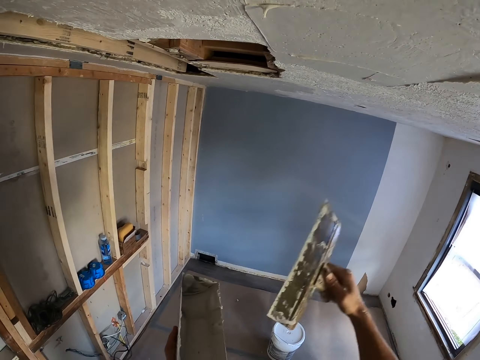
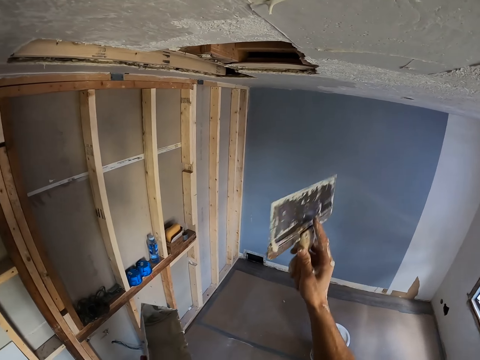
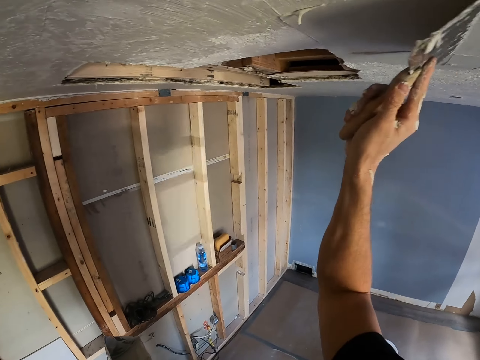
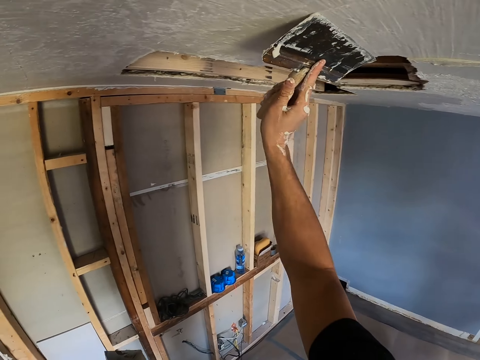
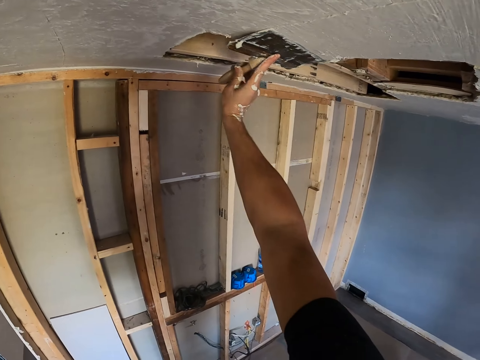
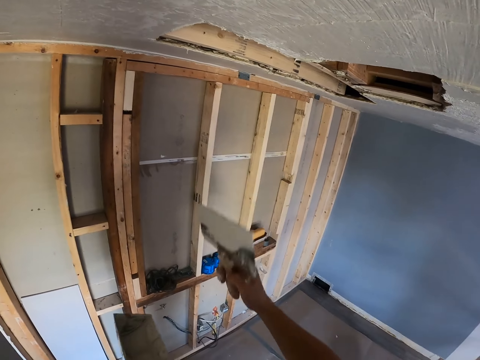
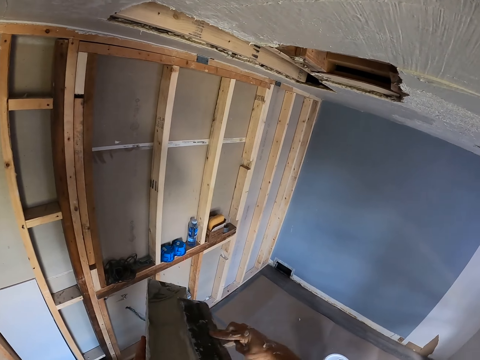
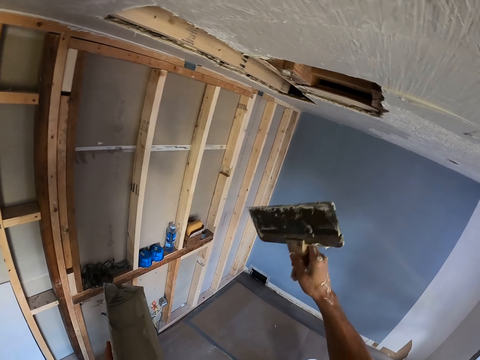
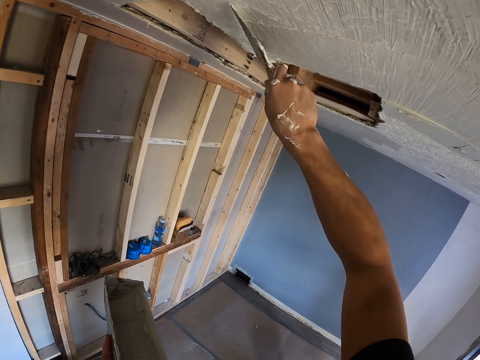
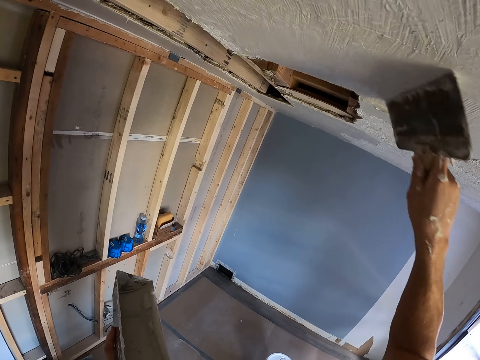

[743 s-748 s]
The camera wearer removes a little filler from the scraper or spatula onto the filler container. They scrape off excess filler. They plaster the ceiling with a plastering spatula.

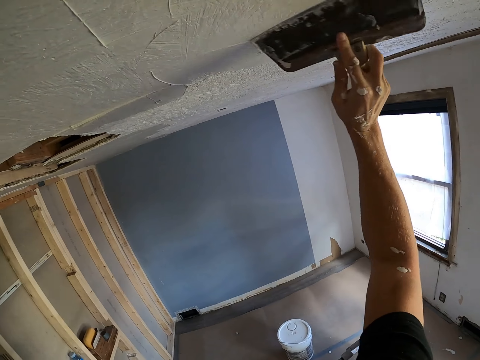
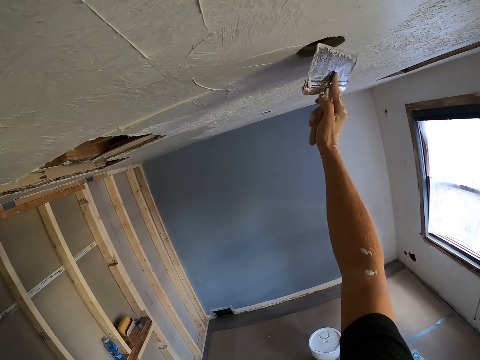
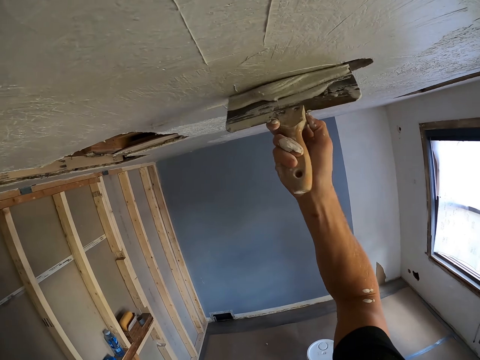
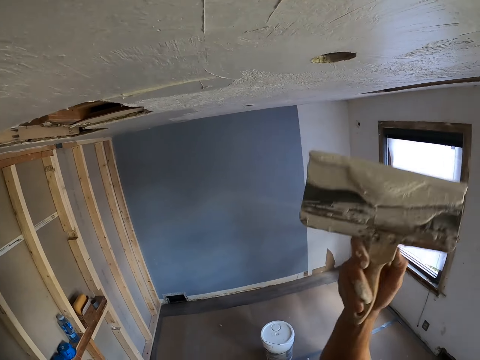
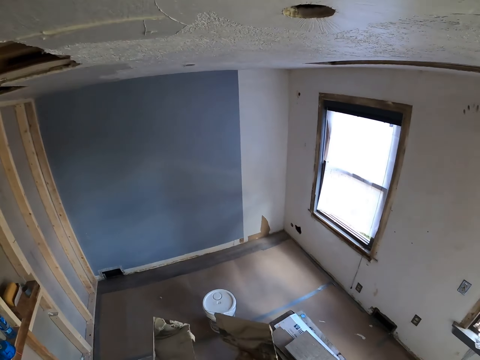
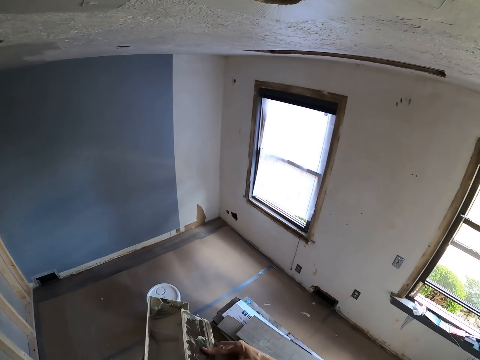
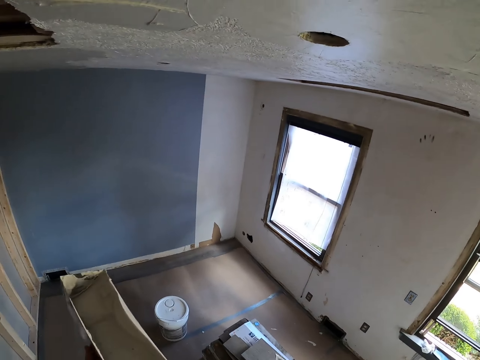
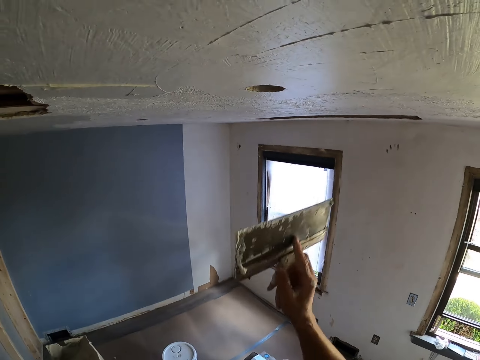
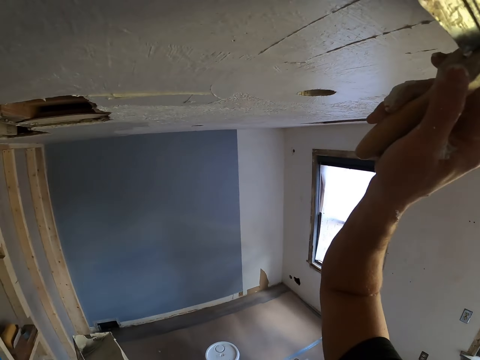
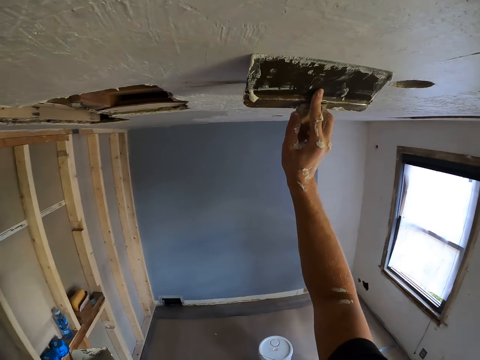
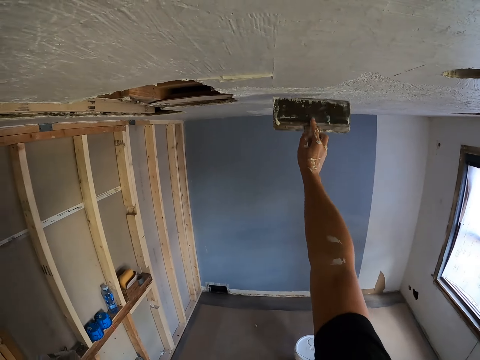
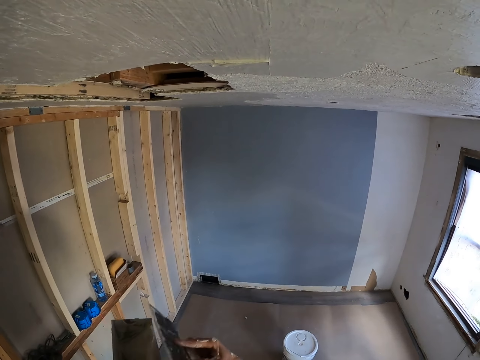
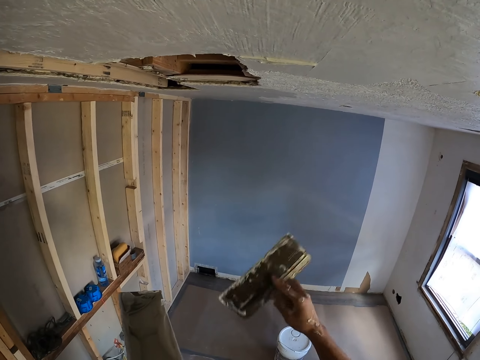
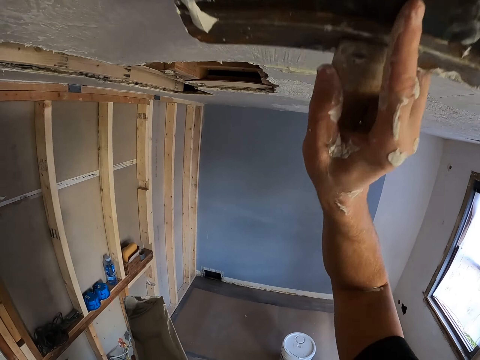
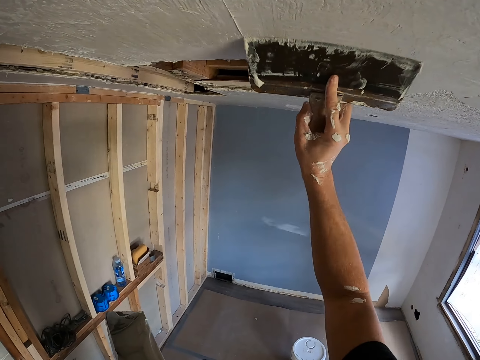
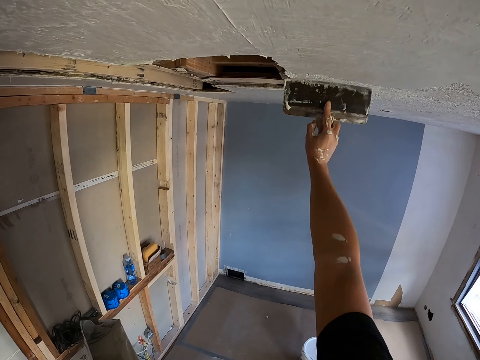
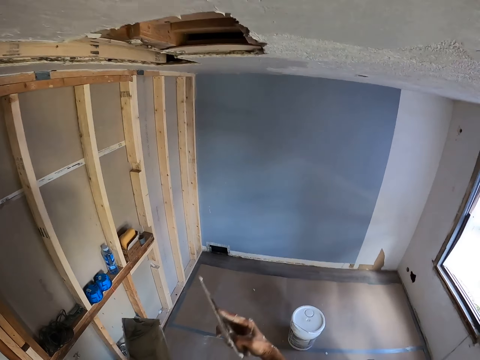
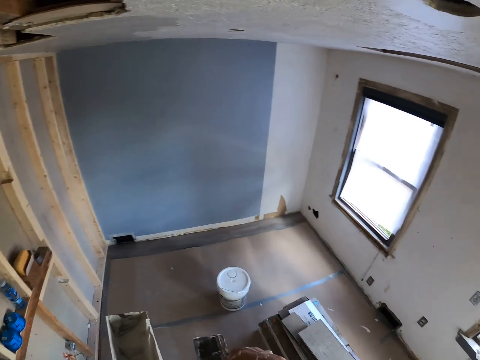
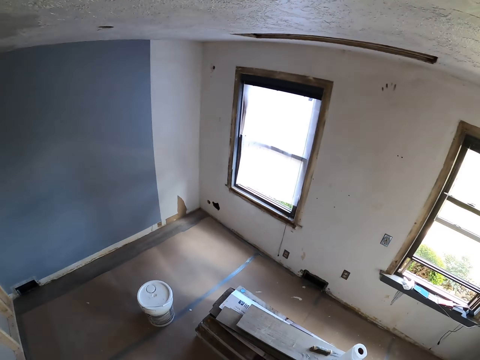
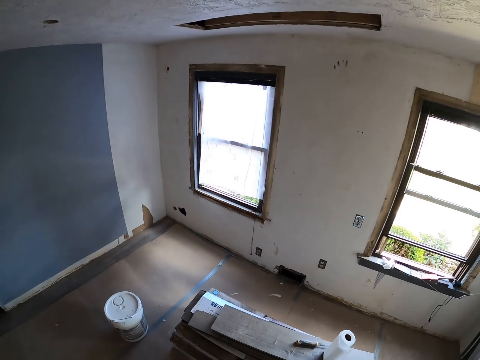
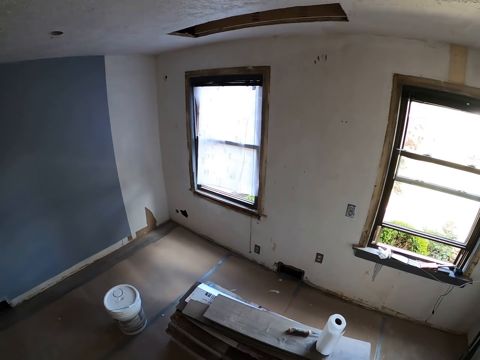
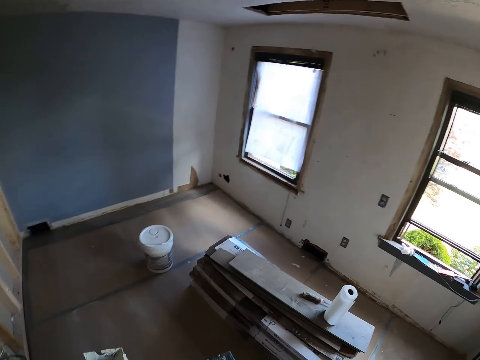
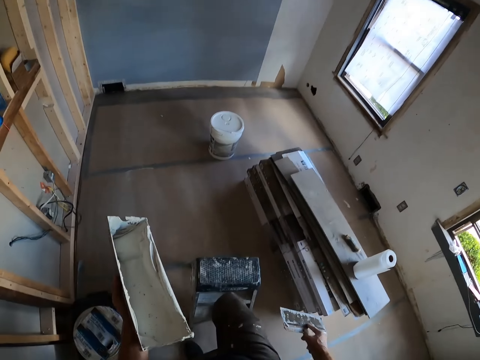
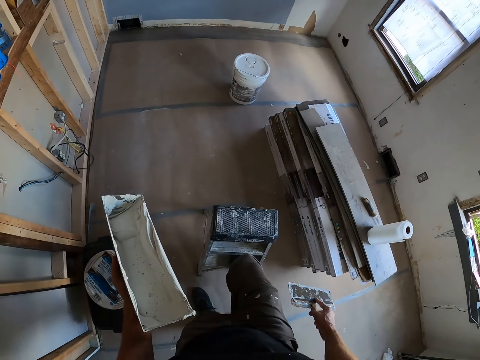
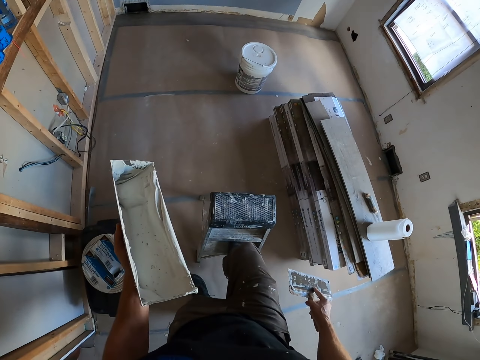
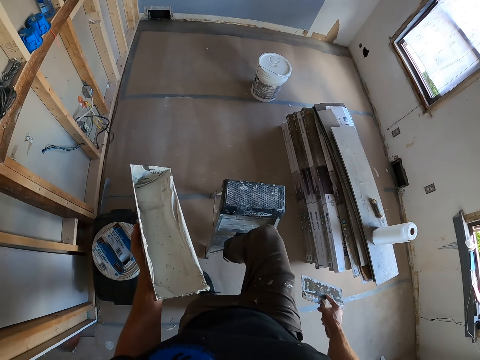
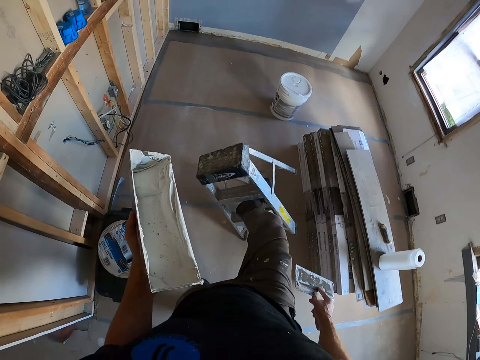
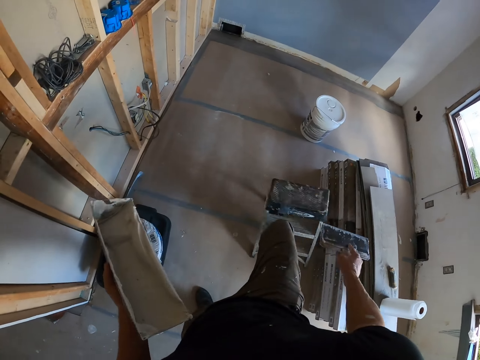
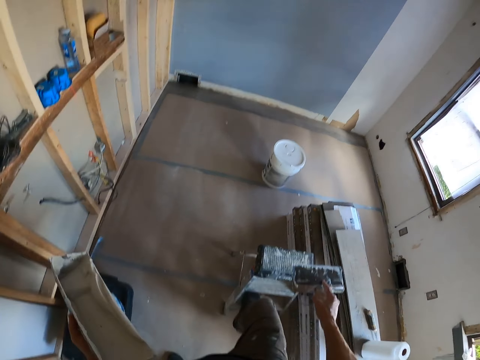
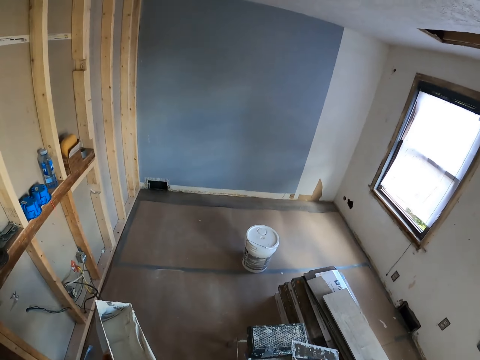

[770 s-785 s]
The camera wearer removes a little filler from the scraper or spatula onto the filler container. They scrape off excess filler. They plaster the ceiling with a plastering spatula. They remove a little filler from the scraper onto the filler container. They scrape off excess filler. They plaster the ceiling with the plastering spatula. They remove a little filler from the scraper onto the filler container. They hold the container with filler, hold the scraper with filler, and move the ladder stool with a leg.

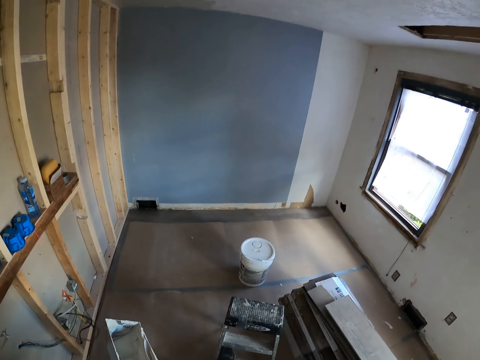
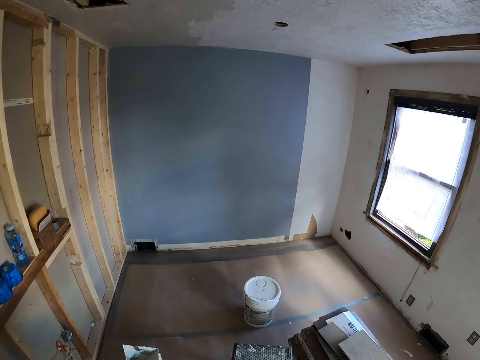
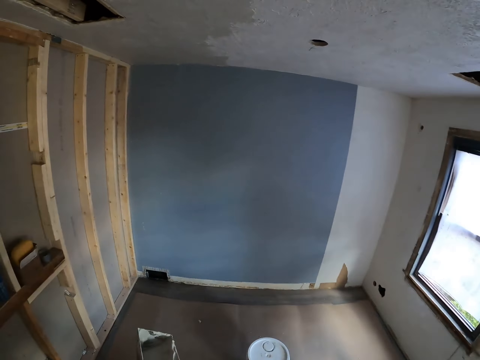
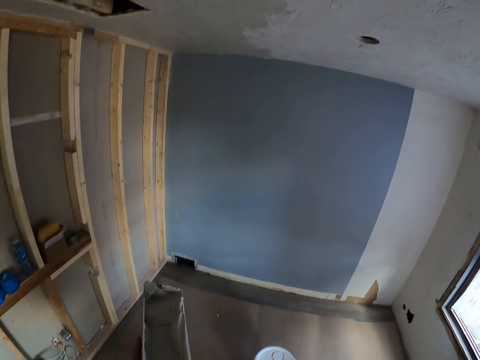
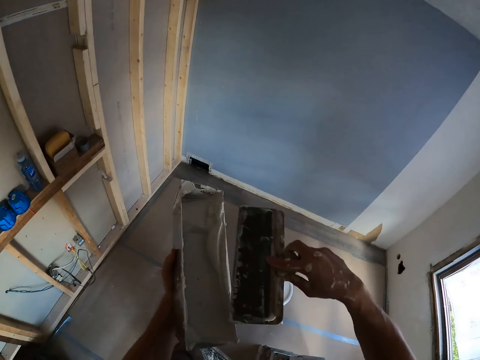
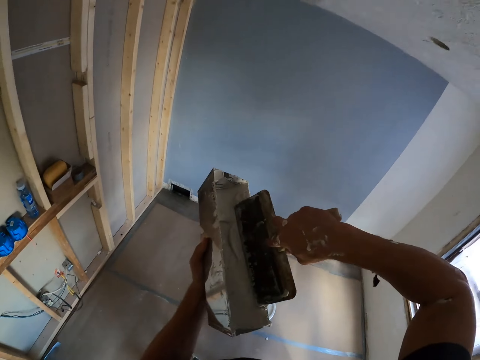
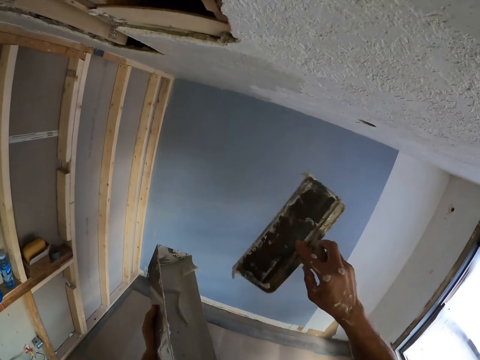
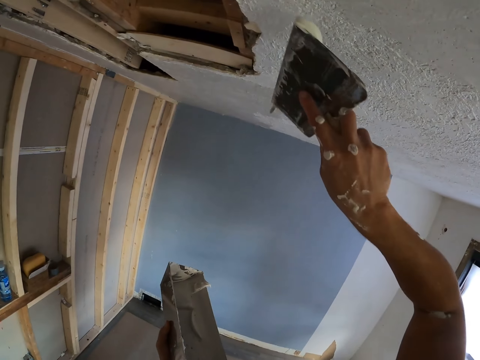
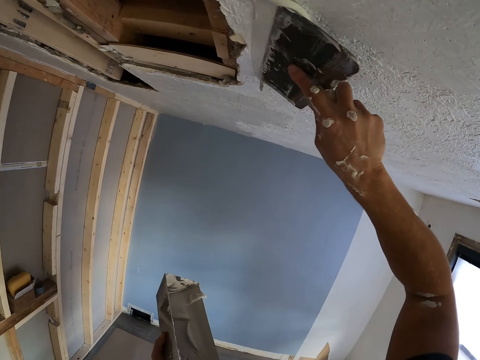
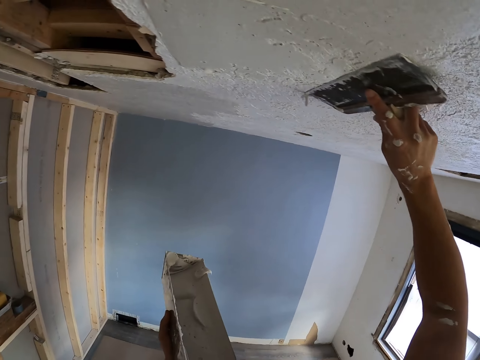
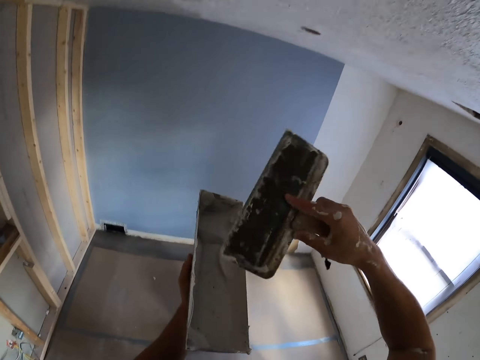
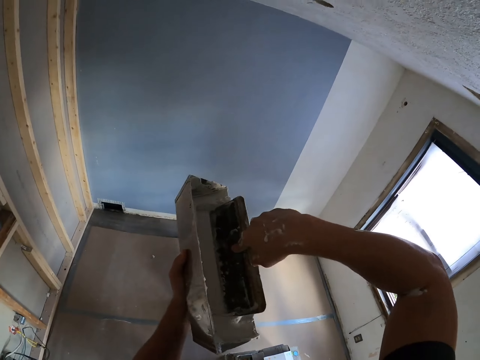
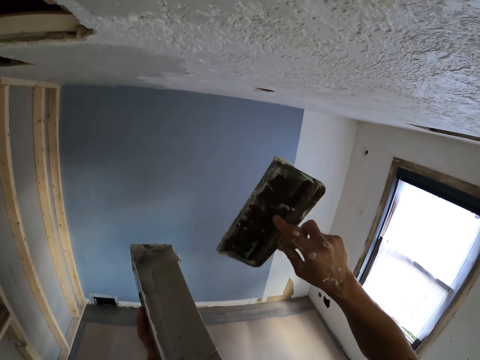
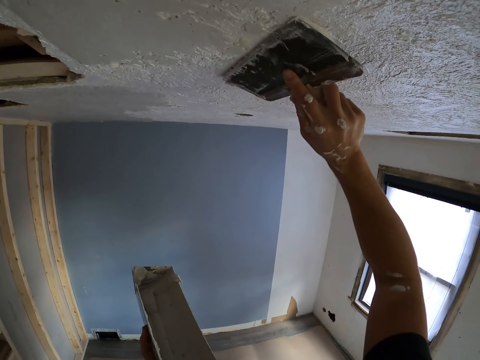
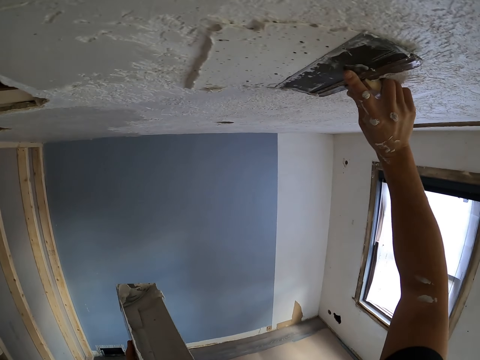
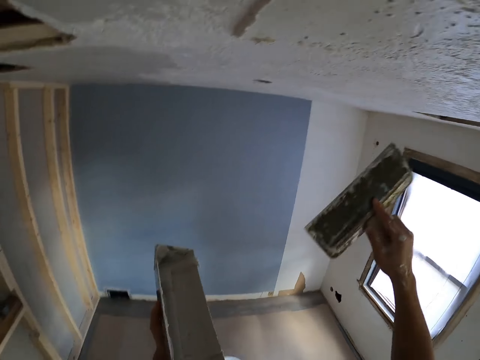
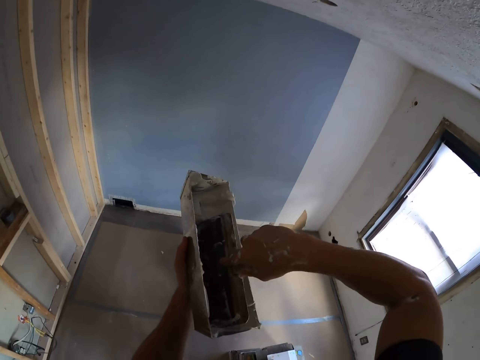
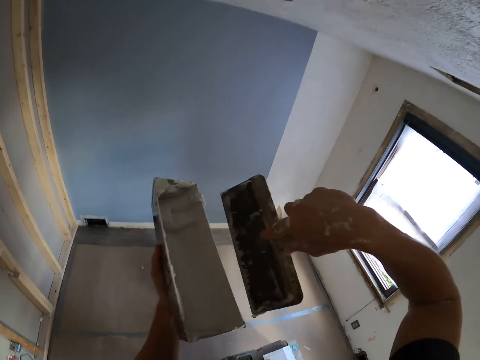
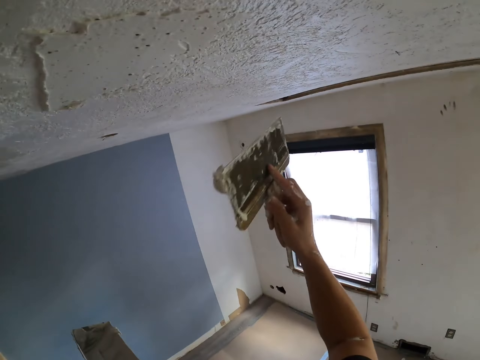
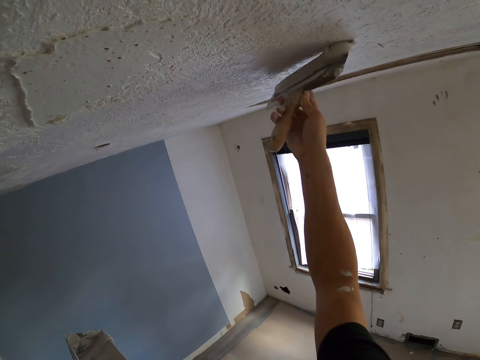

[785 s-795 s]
The camera wearer dips the scraper or plastering spatula in the filler container. They apply filler on the roof with the scraper. They dip the scraper in the filler container. They apply filler on the roof with the scraper. They dip the scraper in the filler container. They apply filler on the roof with the scraper.
